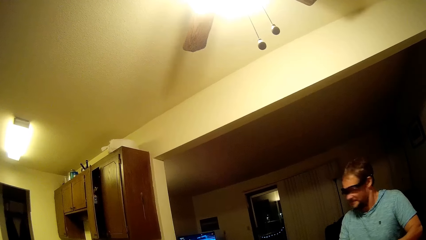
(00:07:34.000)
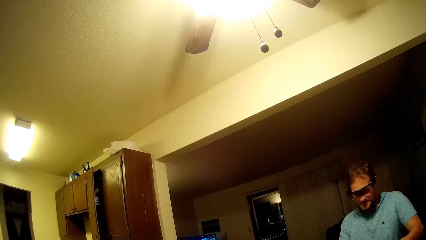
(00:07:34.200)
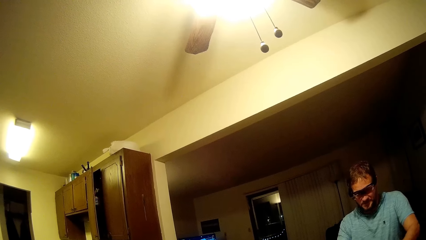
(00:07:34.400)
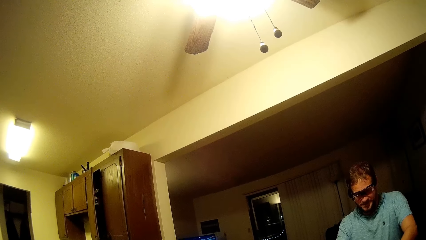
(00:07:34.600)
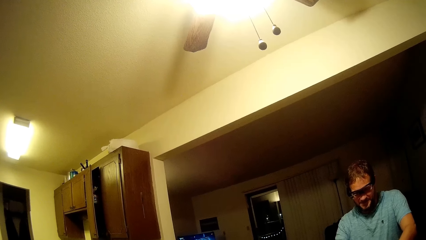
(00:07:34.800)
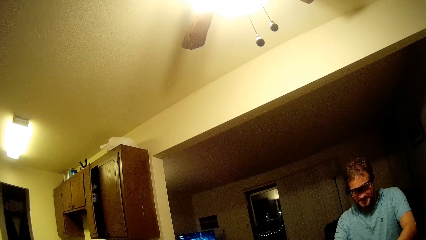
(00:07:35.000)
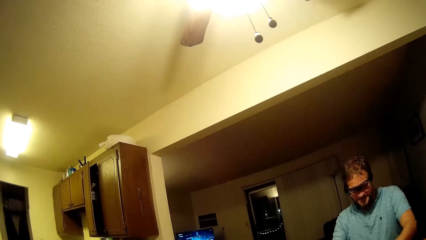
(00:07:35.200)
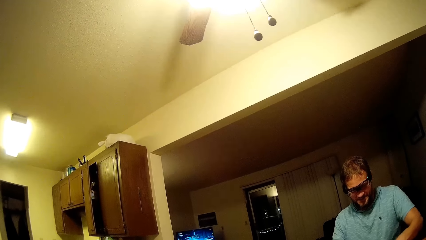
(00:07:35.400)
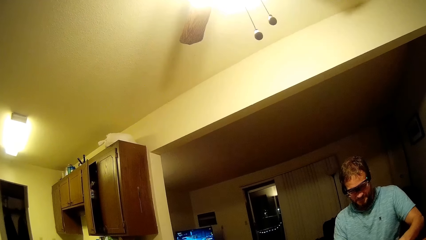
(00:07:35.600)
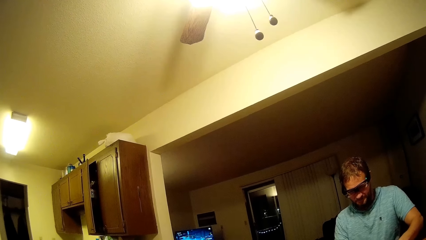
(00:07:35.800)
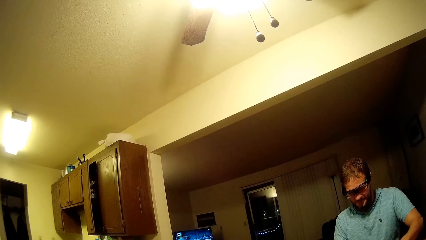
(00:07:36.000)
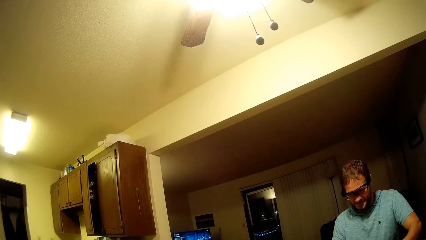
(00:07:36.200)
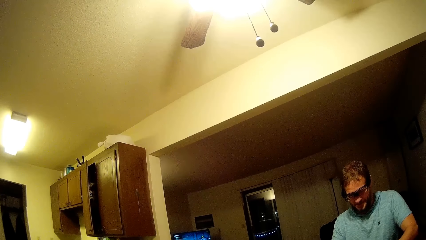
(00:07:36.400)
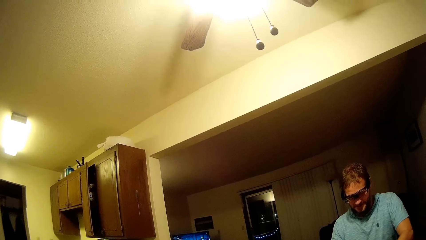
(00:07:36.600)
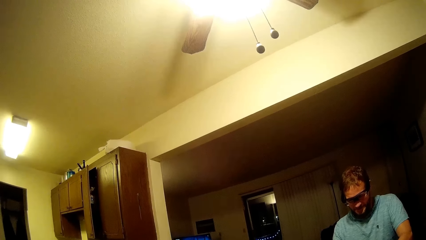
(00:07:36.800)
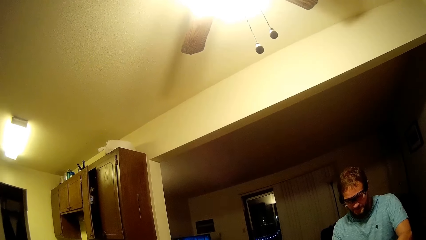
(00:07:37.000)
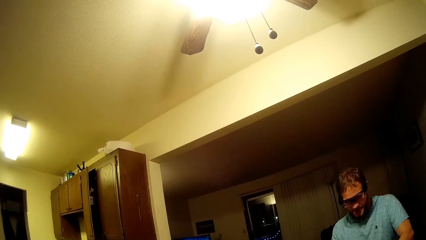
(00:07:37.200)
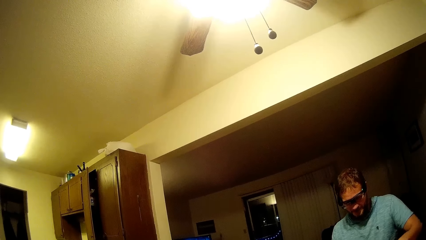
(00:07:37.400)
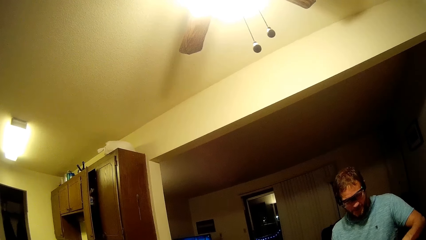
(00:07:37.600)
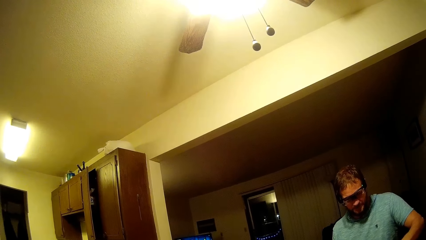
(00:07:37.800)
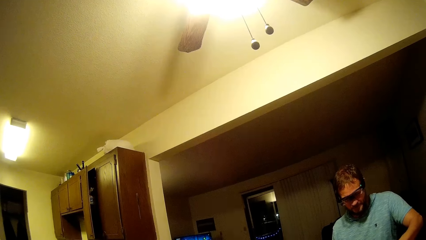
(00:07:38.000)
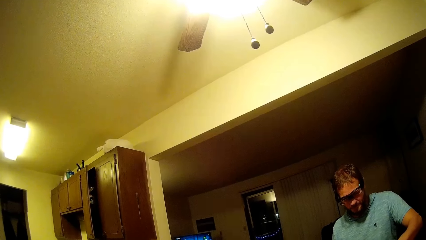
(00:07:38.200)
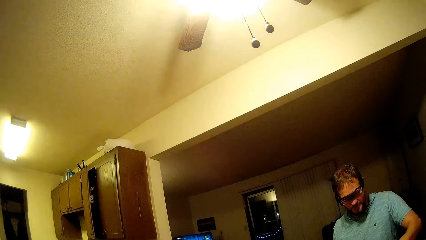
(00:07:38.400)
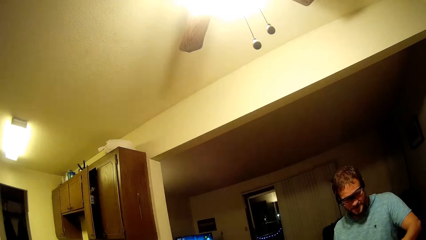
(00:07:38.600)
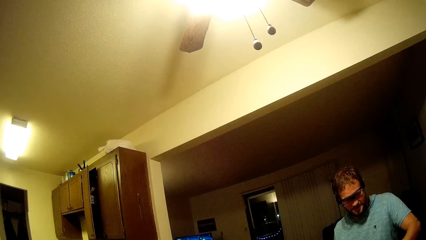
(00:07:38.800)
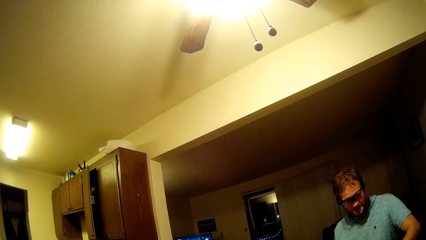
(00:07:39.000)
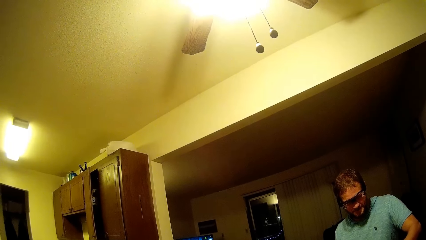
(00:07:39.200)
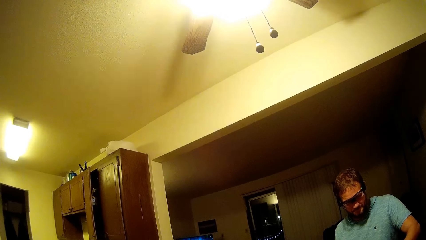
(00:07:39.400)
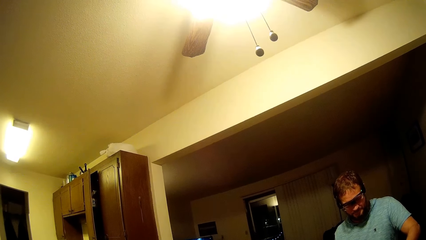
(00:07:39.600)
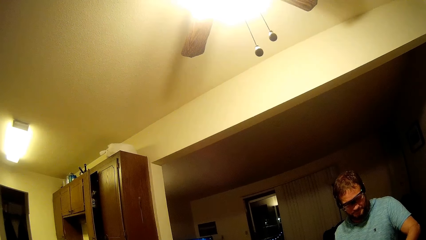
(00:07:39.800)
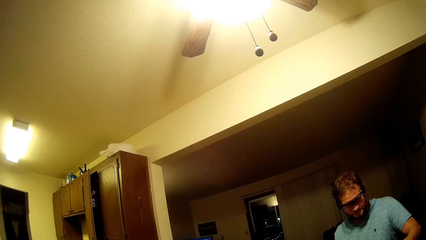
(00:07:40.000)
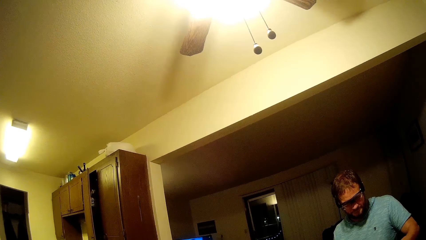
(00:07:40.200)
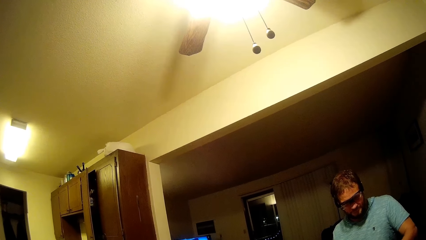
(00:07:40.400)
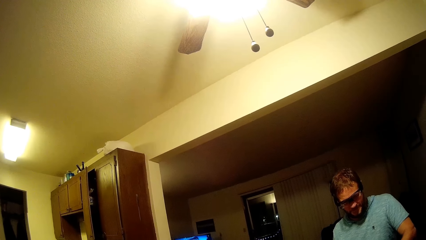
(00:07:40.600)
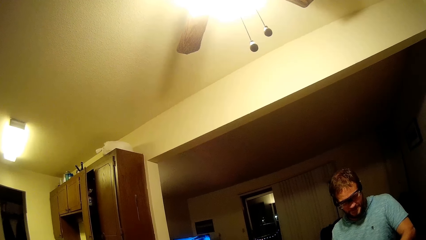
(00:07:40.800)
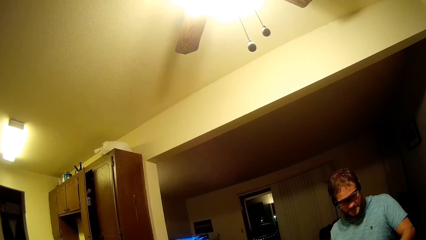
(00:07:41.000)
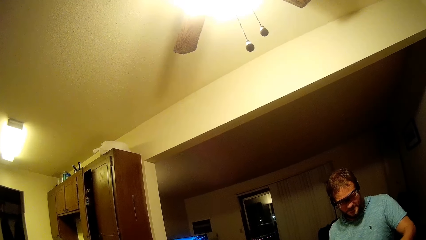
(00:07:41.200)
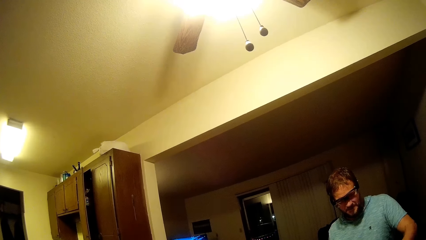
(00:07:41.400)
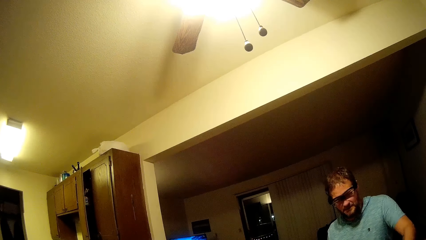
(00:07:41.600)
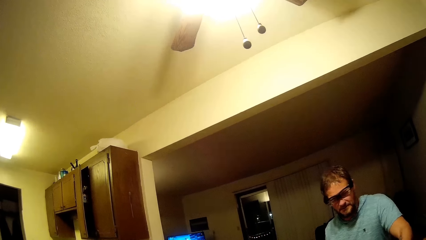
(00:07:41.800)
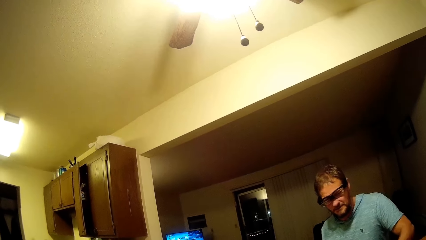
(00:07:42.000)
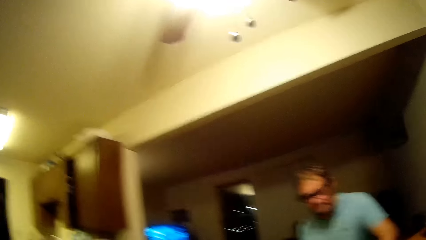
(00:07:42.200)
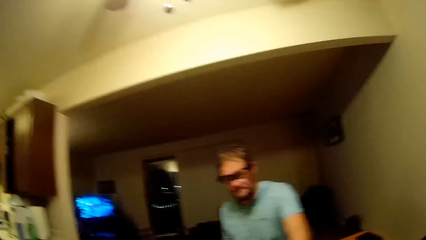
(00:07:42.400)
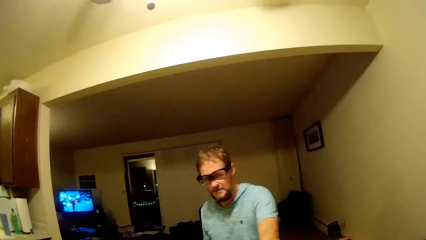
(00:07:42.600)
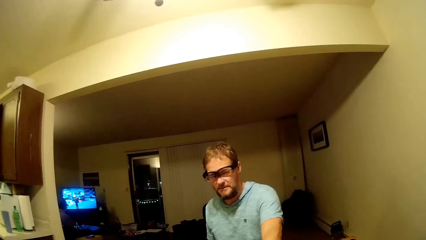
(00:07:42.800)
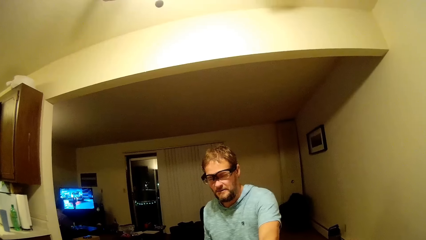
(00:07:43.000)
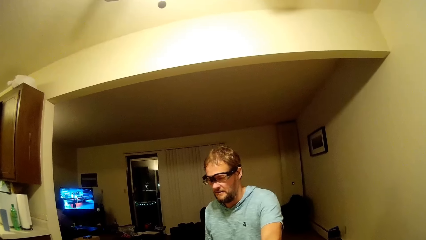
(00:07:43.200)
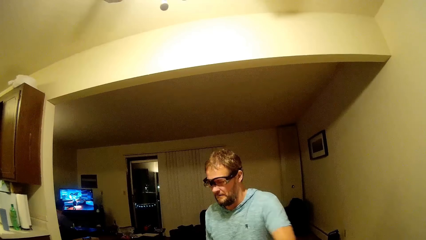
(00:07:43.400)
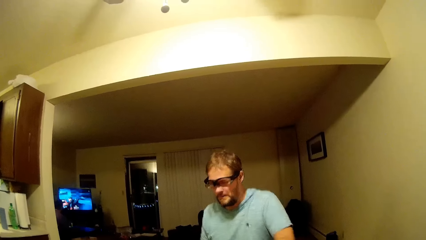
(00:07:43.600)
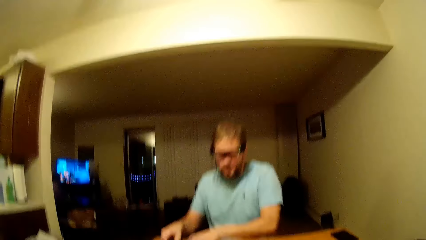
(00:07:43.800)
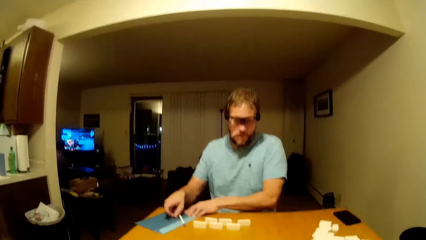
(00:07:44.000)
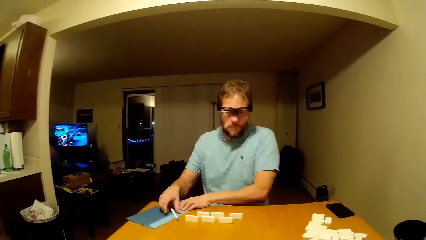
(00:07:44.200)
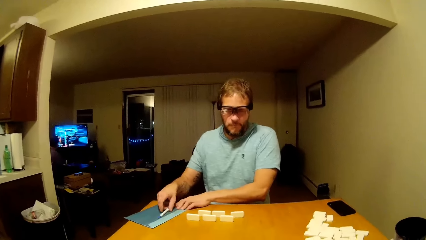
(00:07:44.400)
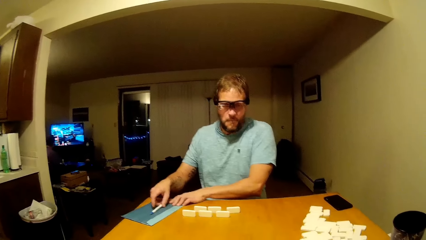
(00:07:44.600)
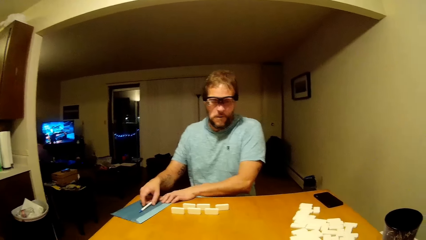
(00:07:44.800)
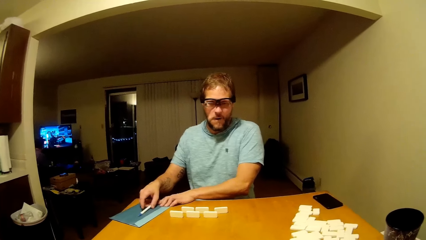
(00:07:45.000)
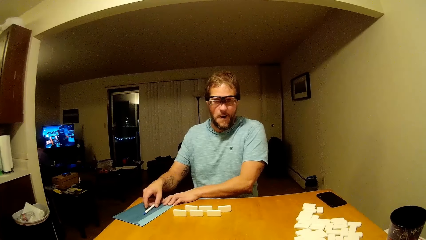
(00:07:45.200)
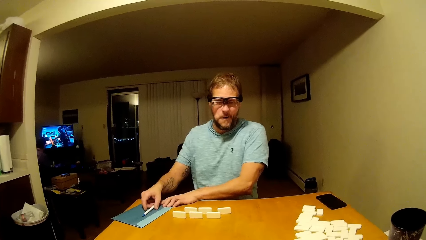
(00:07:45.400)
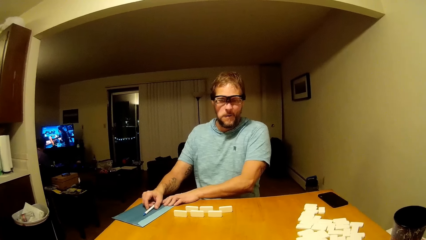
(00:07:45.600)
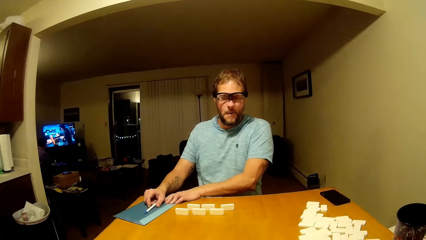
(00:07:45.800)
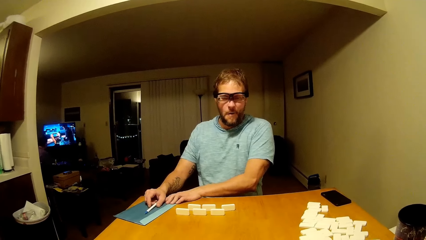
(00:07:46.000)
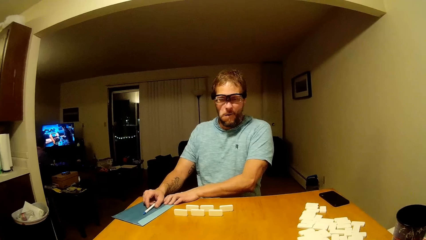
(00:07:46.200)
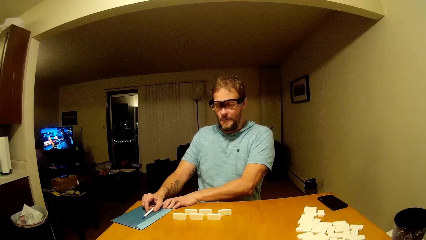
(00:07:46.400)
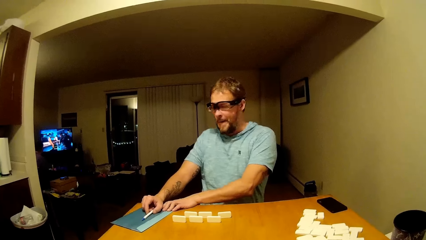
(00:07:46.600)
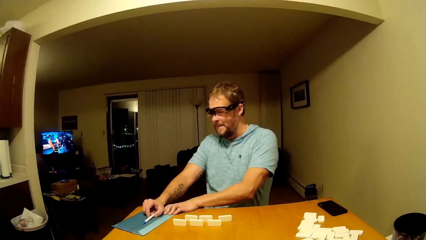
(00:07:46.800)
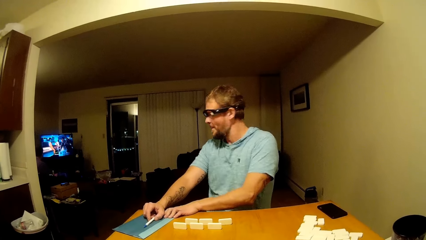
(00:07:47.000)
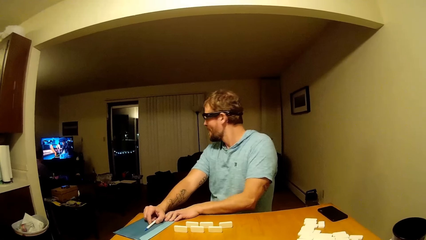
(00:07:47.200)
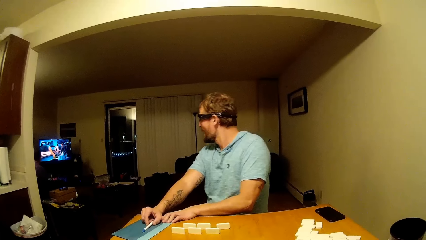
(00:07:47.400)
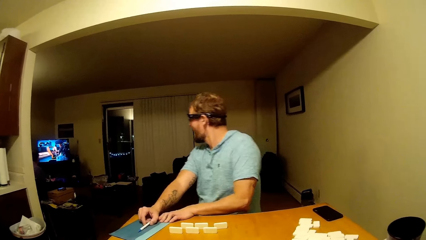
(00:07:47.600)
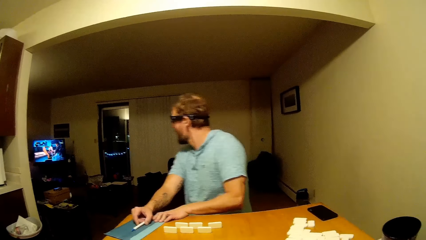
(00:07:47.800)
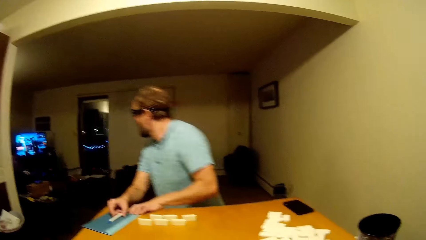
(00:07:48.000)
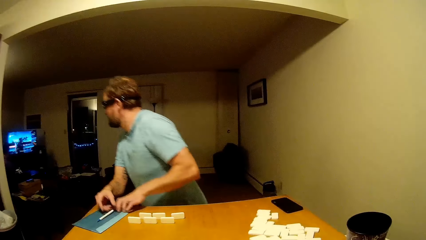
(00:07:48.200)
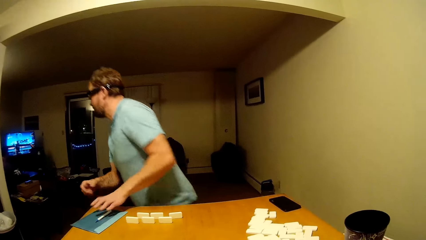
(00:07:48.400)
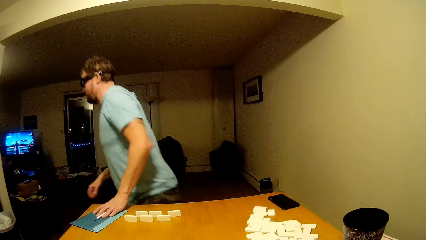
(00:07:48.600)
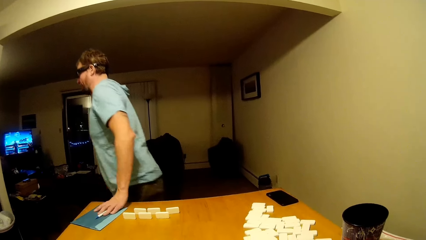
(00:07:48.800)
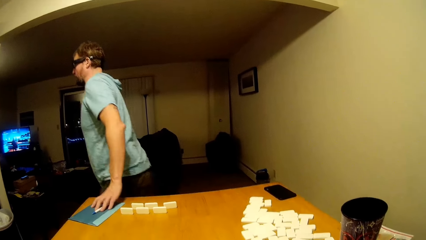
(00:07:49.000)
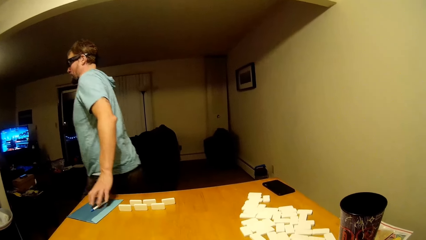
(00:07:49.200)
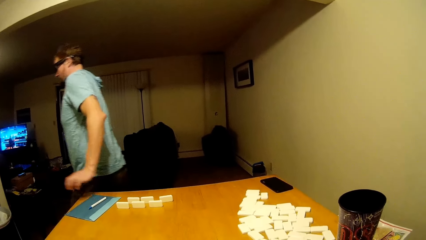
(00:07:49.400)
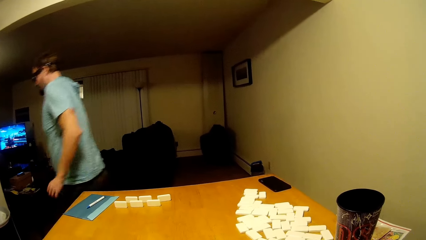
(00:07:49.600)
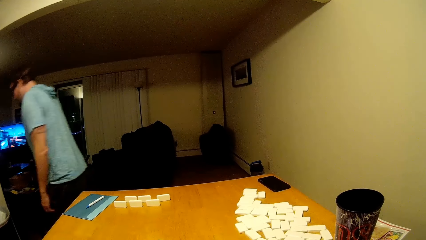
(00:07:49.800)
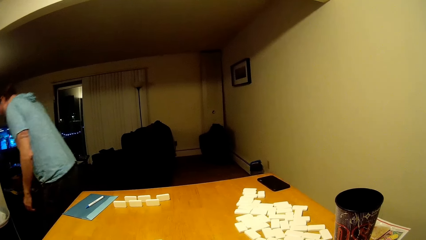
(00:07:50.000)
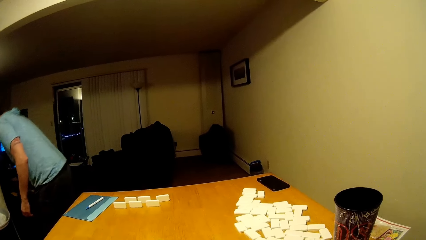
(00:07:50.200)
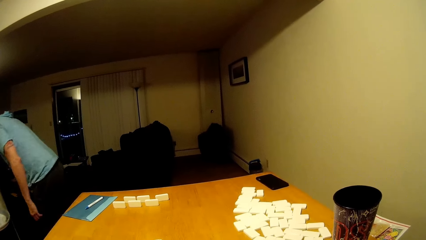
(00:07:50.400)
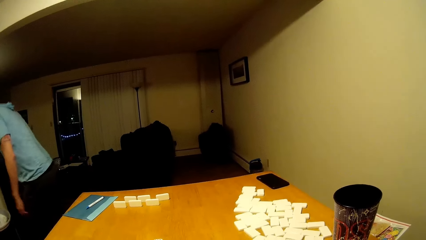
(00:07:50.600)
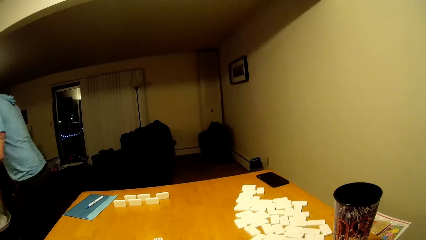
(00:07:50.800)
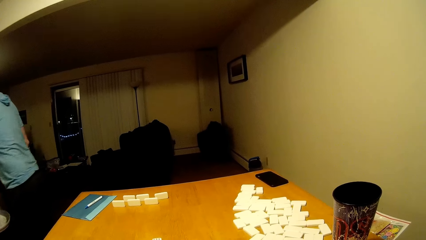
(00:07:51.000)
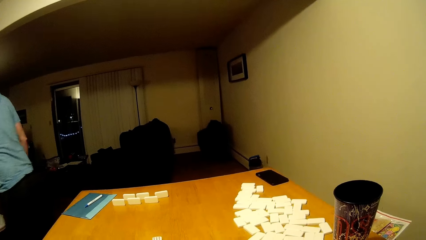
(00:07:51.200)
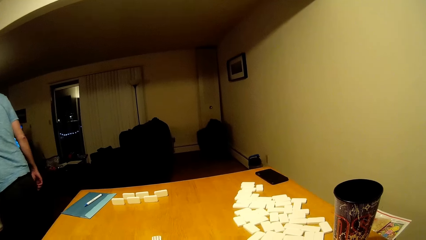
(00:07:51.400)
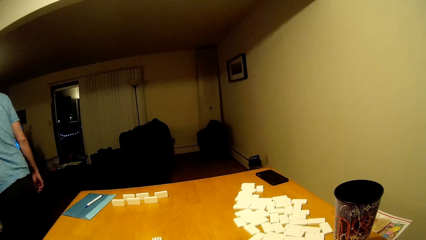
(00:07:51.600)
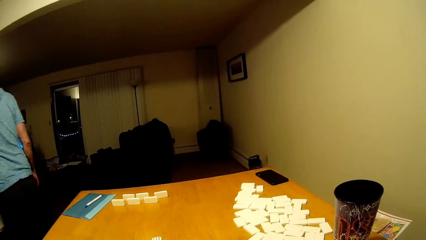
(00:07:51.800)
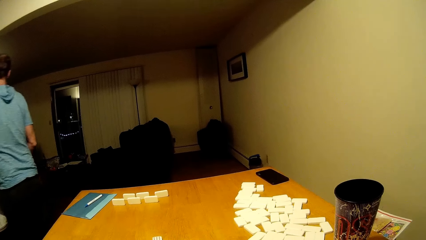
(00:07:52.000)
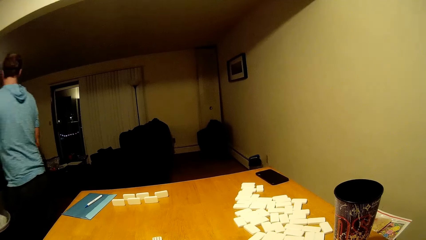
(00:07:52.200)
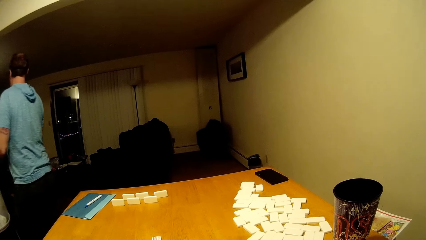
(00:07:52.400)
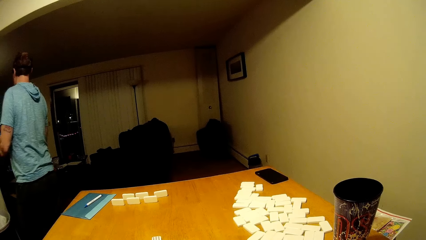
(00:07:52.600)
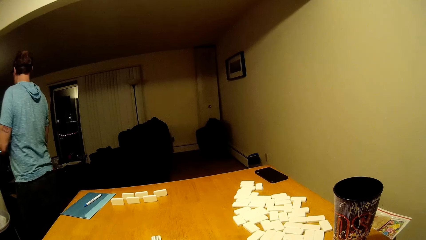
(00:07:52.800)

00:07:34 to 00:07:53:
A man touches a pen. The man stands up from the chair and moves around.
